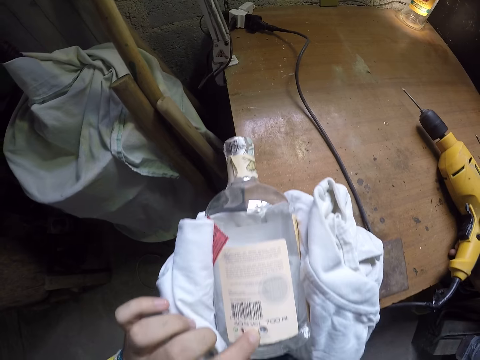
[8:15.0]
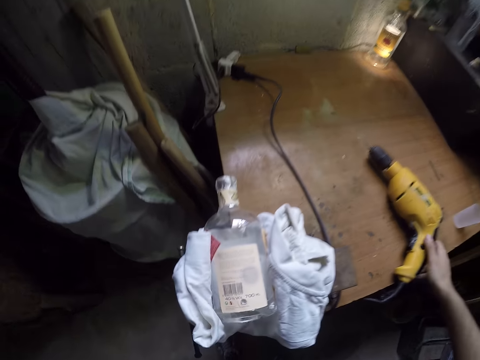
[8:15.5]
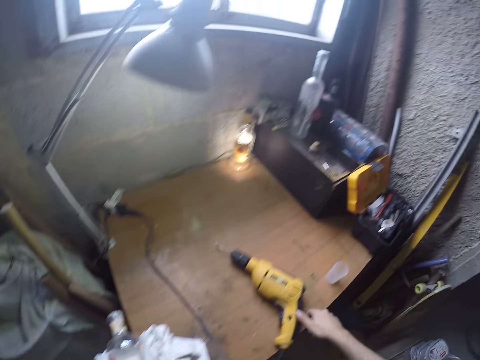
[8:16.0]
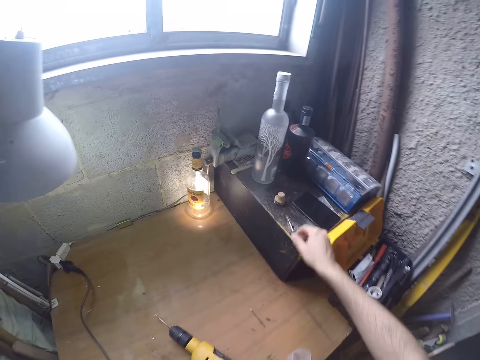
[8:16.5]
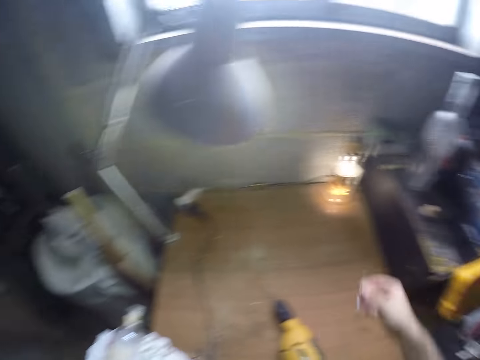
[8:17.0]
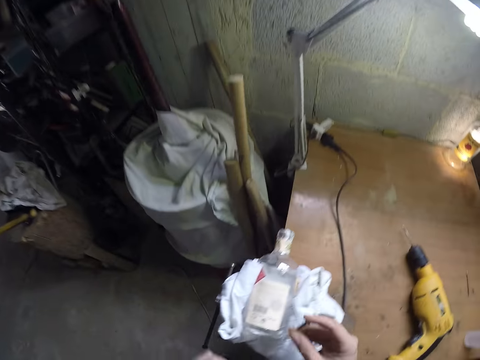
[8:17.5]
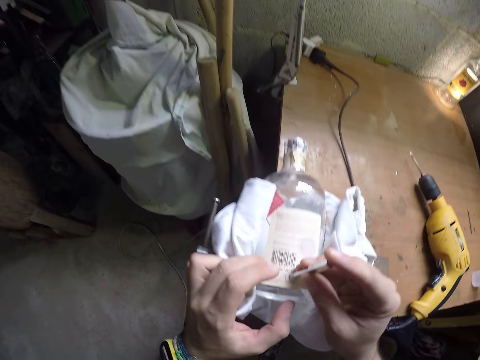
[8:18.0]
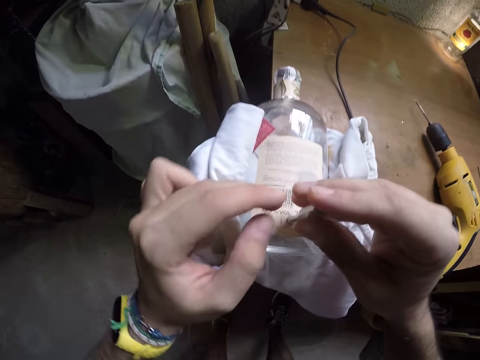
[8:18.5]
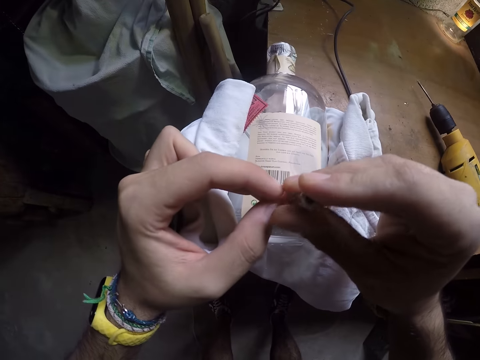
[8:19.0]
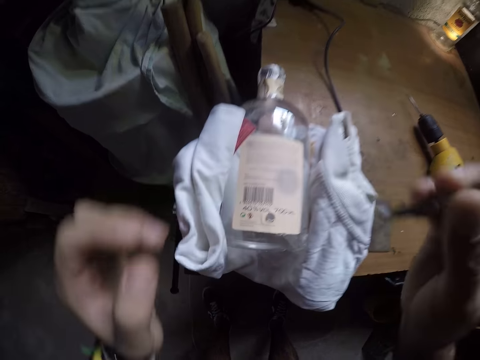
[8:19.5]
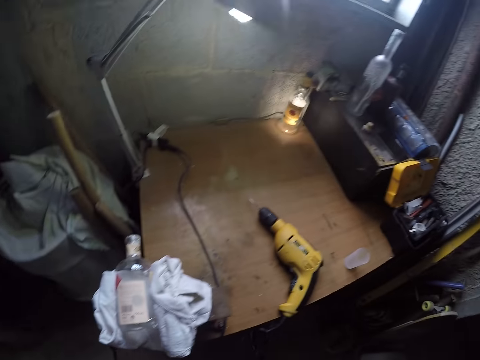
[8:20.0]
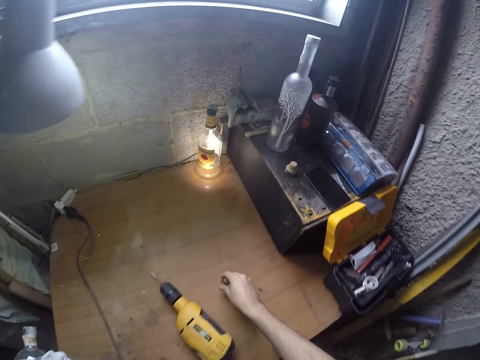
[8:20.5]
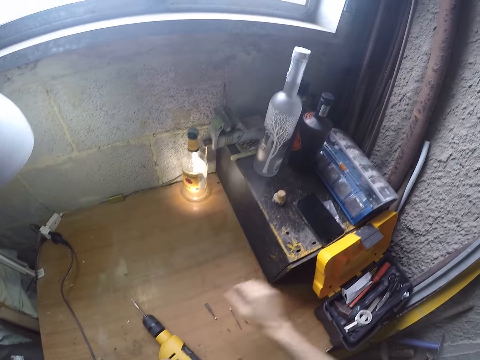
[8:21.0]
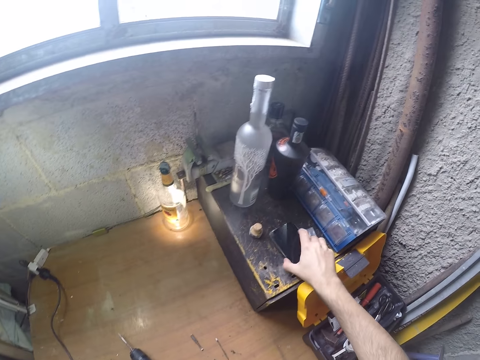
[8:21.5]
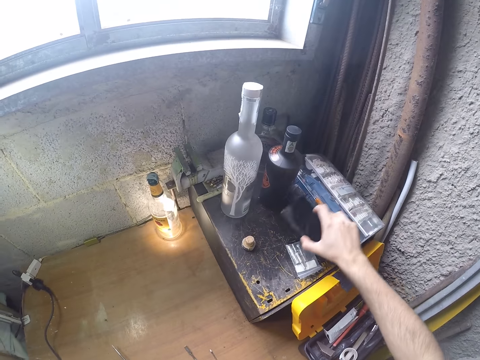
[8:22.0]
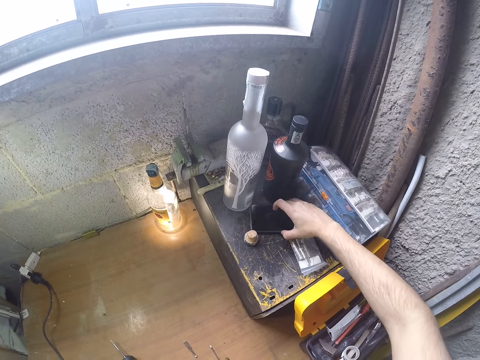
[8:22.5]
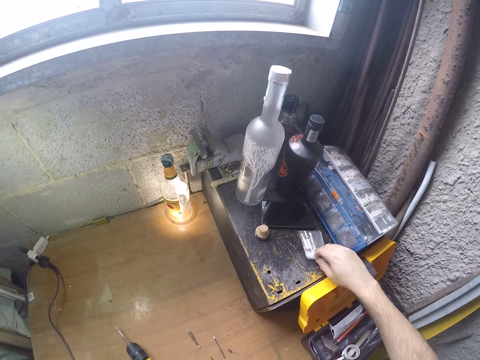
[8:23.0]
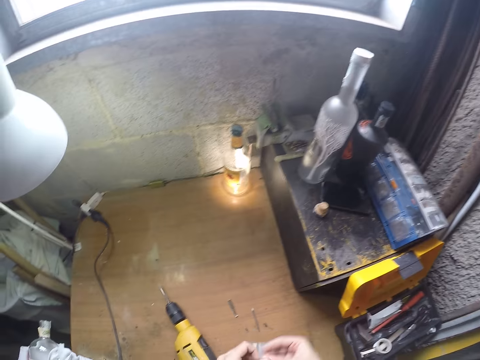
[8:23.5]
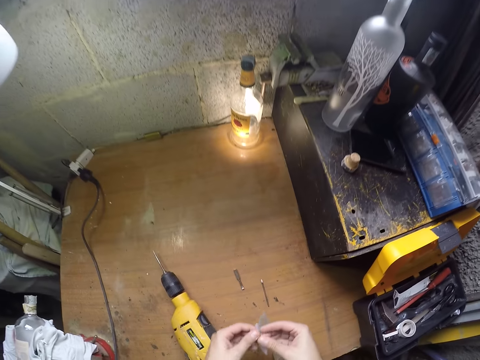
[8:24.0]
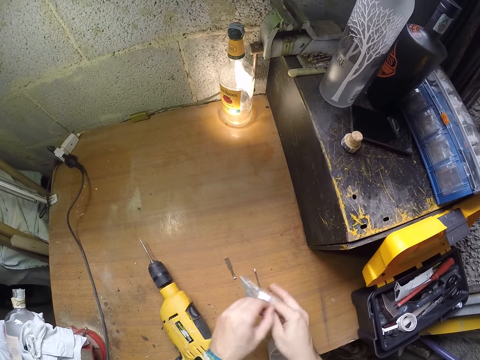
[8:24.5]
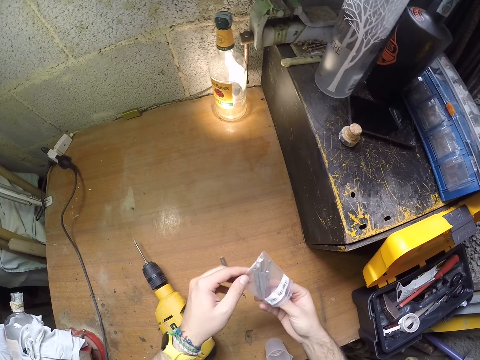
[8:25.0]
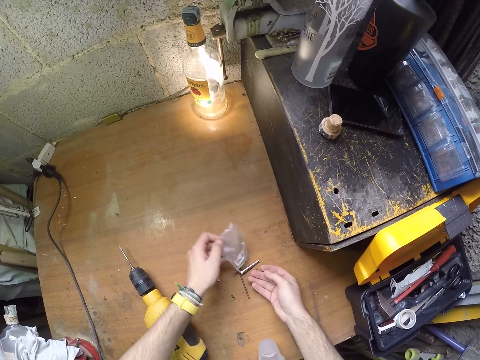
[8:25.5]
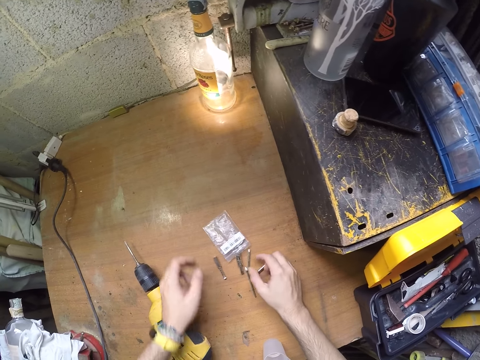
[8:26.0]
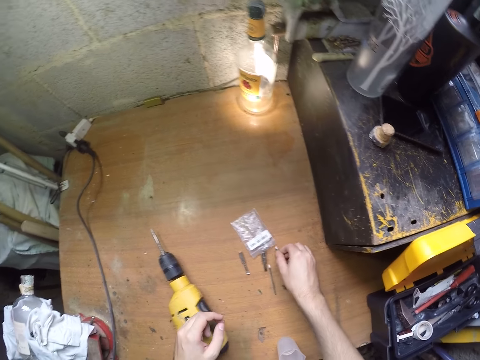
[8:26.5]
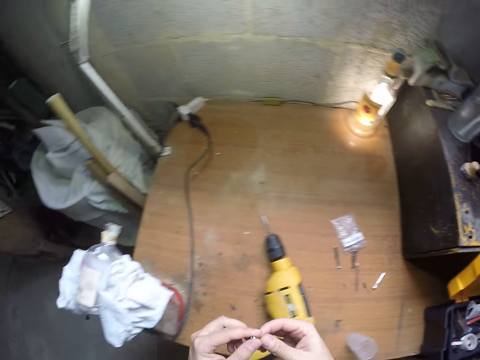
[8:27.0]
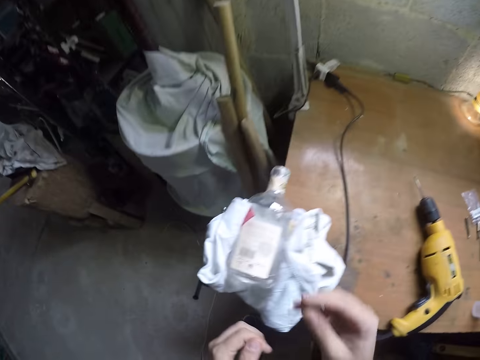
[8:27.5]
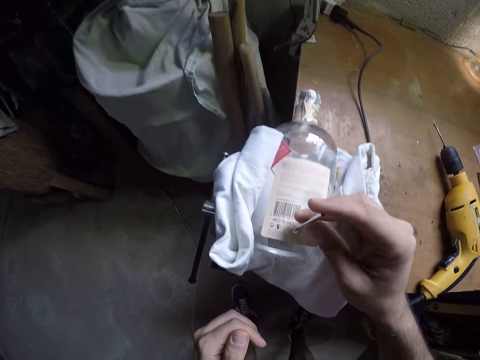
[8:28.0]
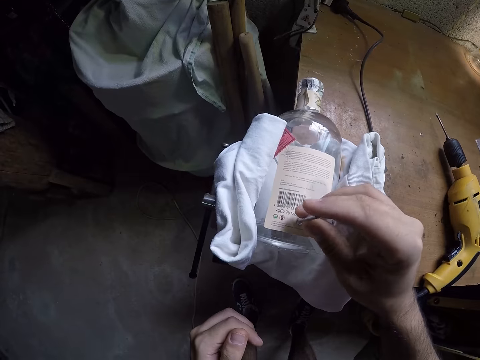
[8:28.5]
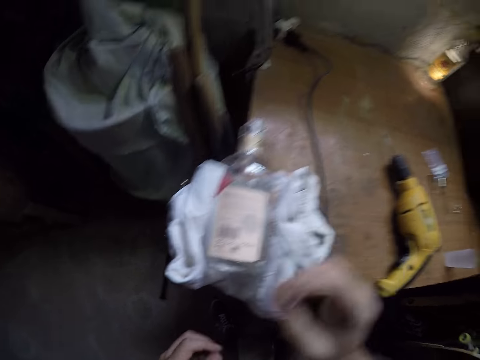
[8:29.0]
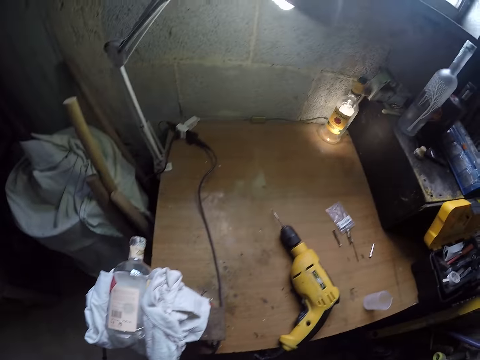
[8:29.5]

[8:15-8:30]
The camera wearer picks up the drill or drill bit from the tool box with his right hand. He fits the drill on the broken bottle with his right hand. He fits the drill on the broken bottle with both hands. He drops the drill on the workbench with his right hand. He moves a phone on the tool box with his right hand. He picks up the phone on top of the box and places the phone on top of the box. He picks up a sachet wrapper from the tool box with his right hand. He opens the sachet wrapper with both hands. He puts his hand in the sachet wrapper. He empties the sachet wrapper on the workbench with his left hand. He puts the drill bits on the table. He drops the sachet wrapper on the workbench with his left hand. He picks up a drill from the workbench with his right hand. He adjusts the drill with both hands. He fits the drill on the broken bottle with his right hand.

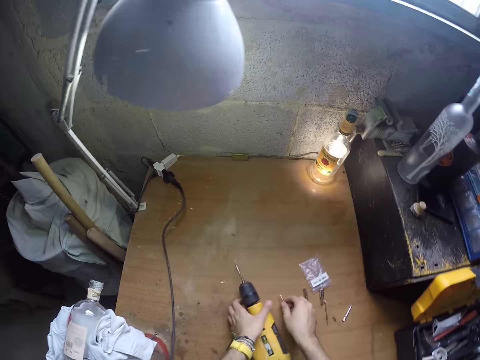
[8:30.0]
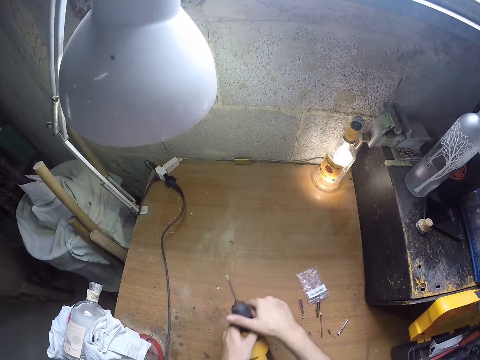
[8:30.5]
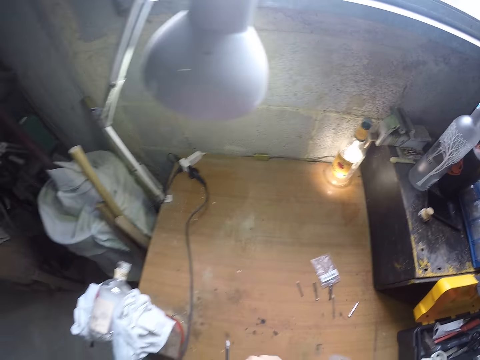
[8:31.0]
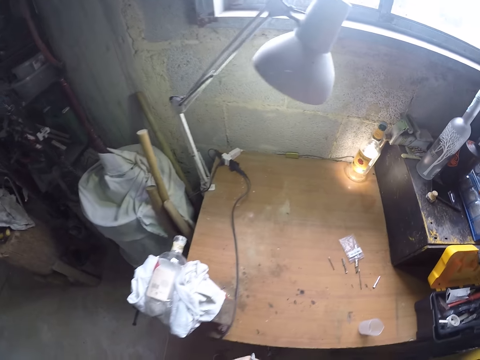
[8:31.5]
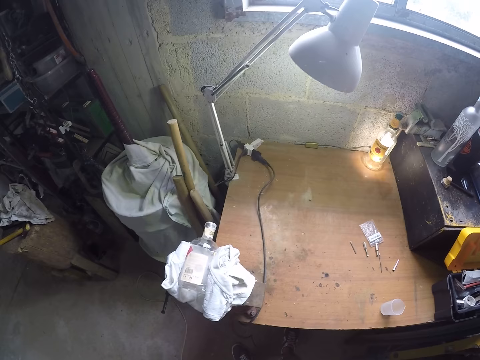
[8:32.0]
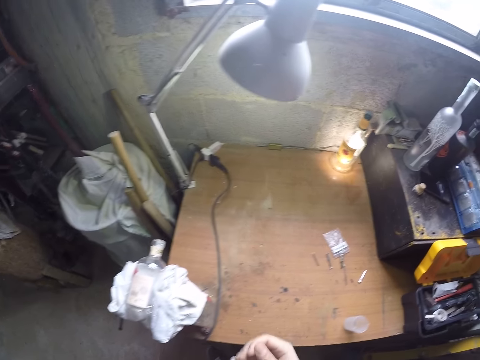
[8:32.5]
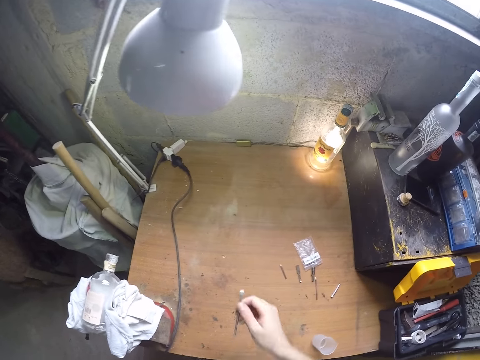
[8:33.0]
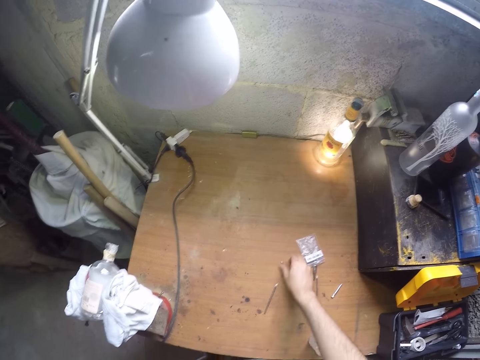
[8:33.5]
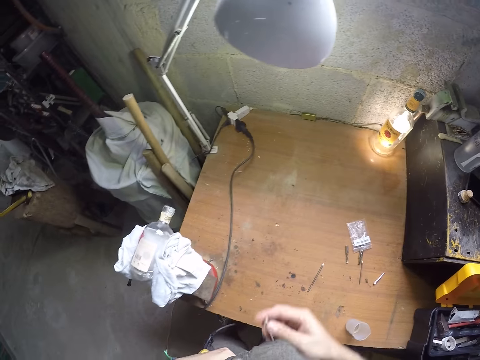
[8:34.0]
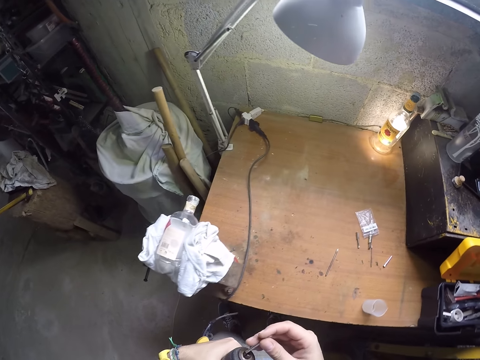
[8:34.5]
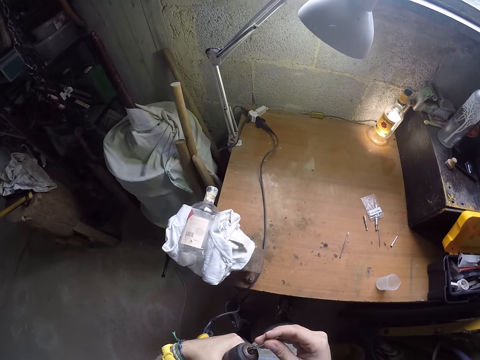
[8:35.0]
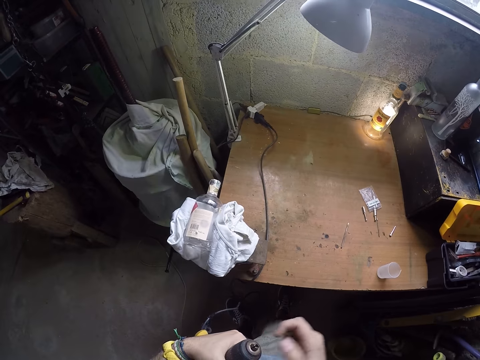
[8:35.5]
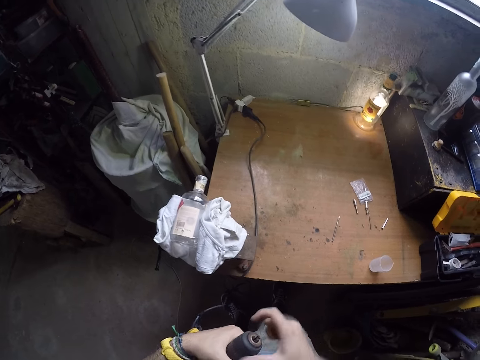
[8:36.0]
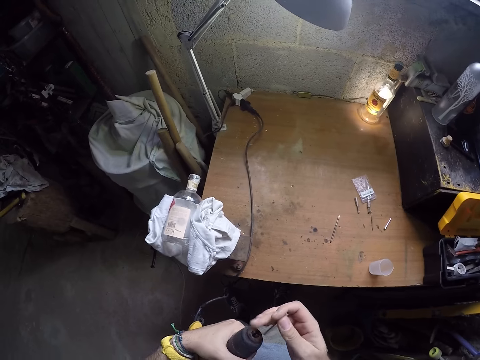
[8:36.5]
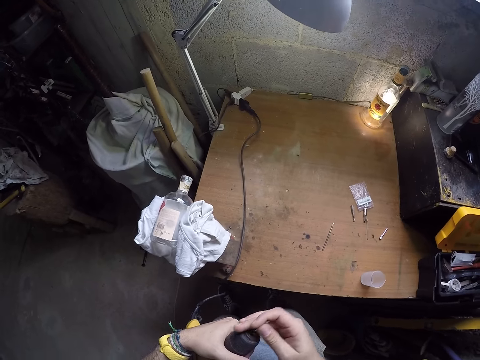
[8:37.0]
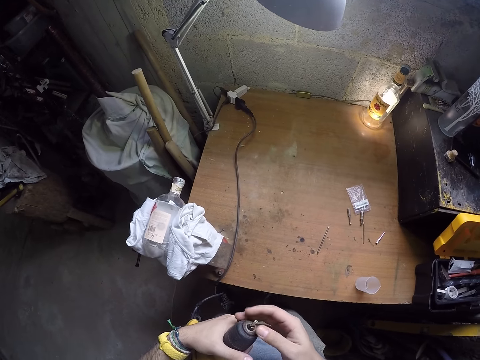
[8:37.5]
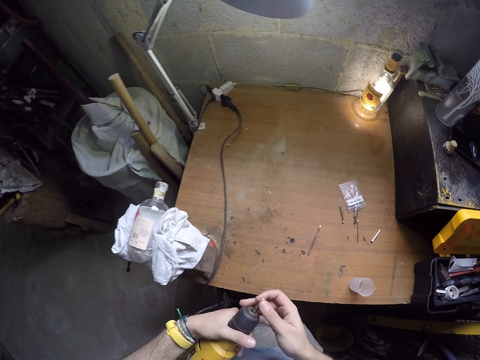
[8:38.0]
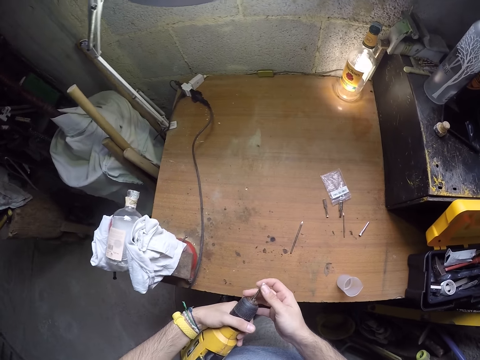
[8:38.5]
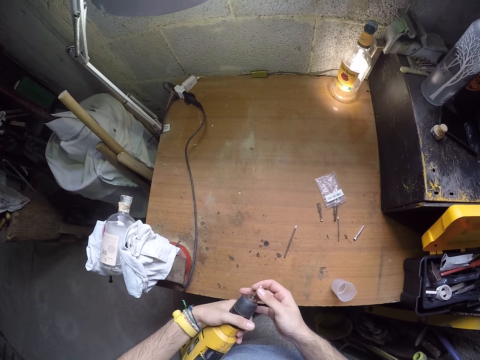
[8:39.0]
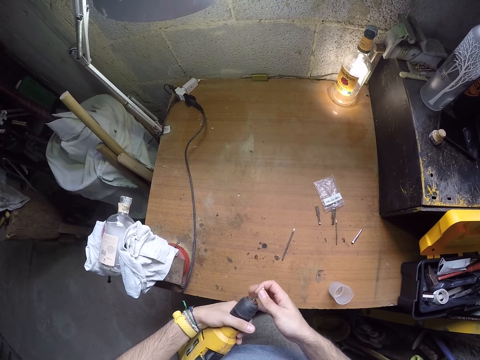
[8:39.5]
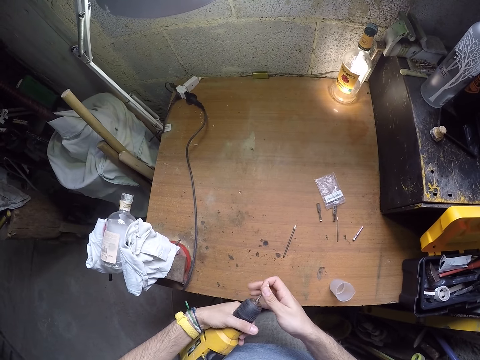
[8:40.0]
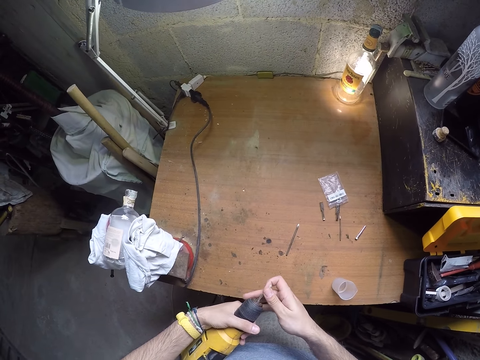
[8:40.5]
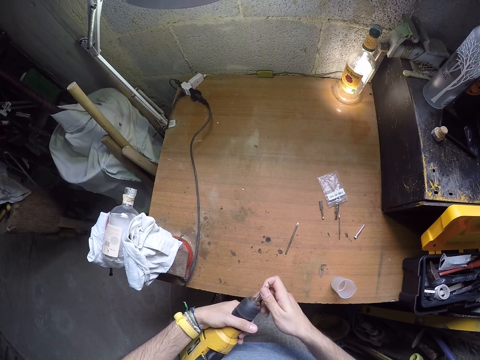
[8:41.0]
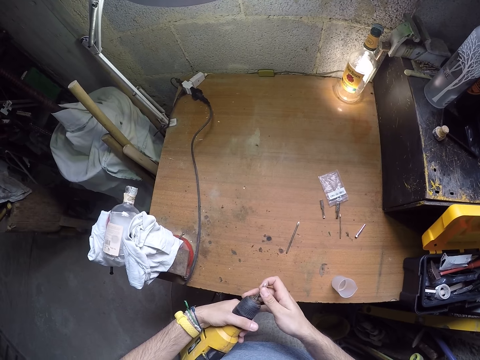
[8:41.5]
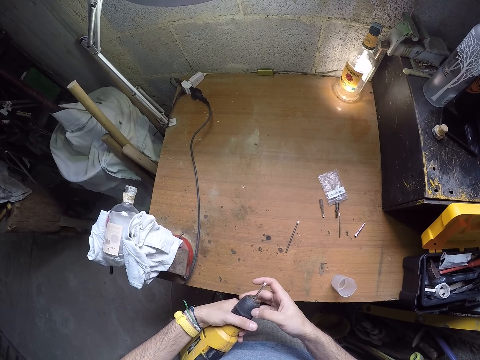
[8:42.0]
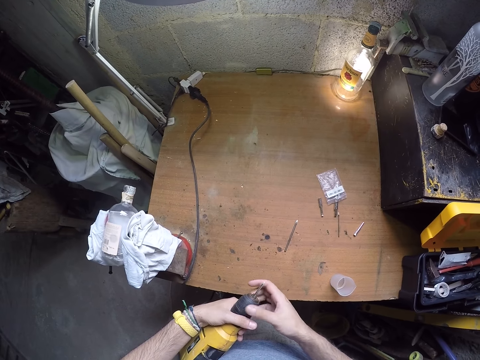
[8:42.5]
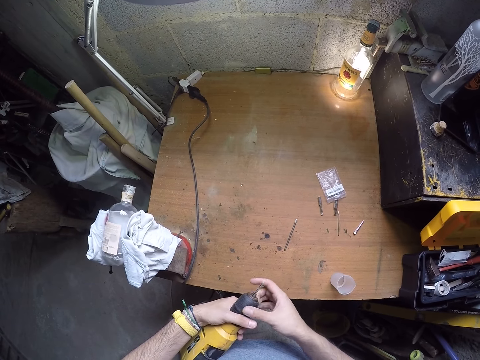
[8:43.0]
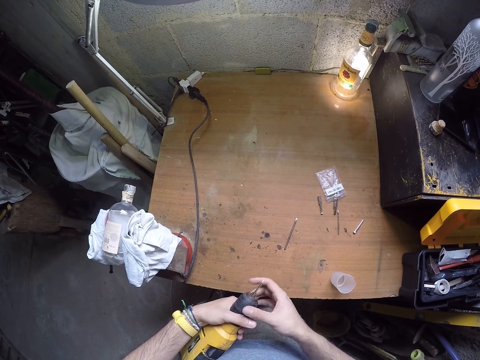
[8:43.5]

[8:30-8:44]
The camera wearer drops the drill or drill bit on the workbench with his right hand. He picks up the electric drill from the workbench with his left hand. He loosens the electric drill chuck with his right hand. He removes the drill from the electric drill with his right hand. He drops the drill on the workbench with his right hand. He picks up the drill from the workbench with his right hand. He fits the drill into the electric drill chuck with his right hand. He loosens the electric drill chuck with his right hand. He closes the chuck. He fits the drill into the electric drill chuck with his right hand. He tightens the electric drill chuck with his right hand.
